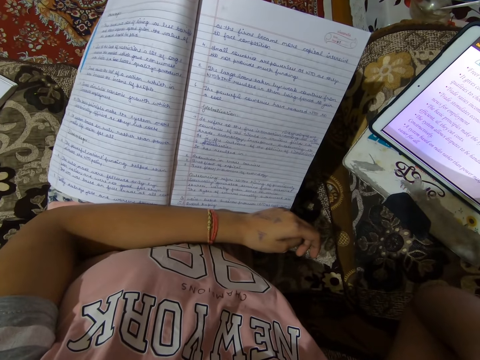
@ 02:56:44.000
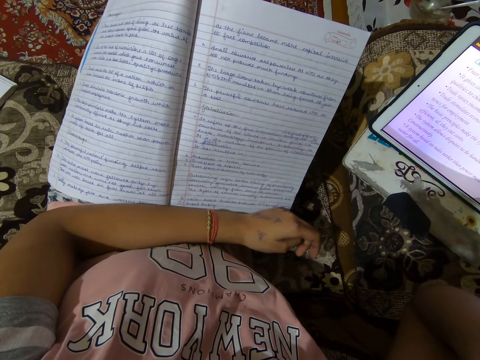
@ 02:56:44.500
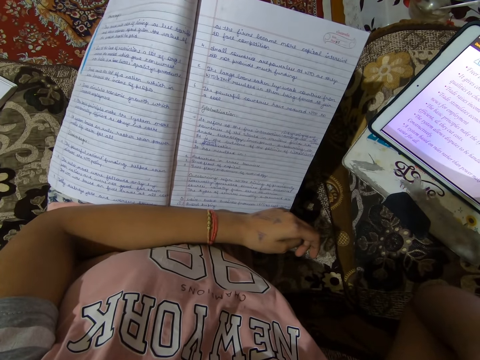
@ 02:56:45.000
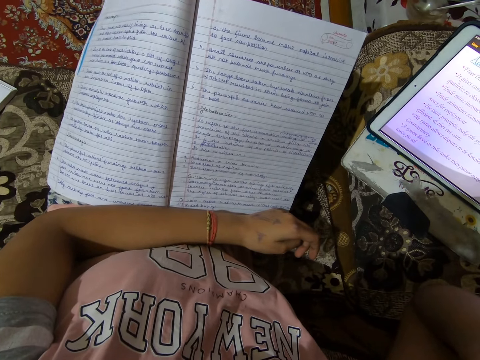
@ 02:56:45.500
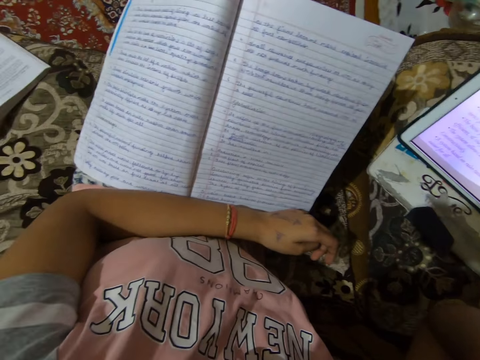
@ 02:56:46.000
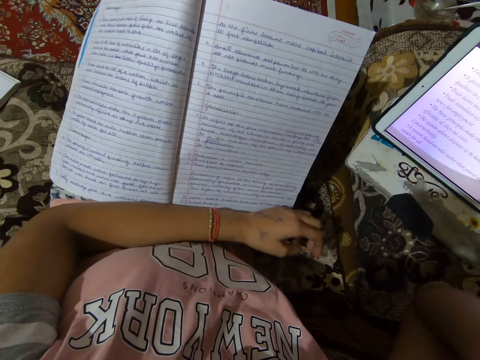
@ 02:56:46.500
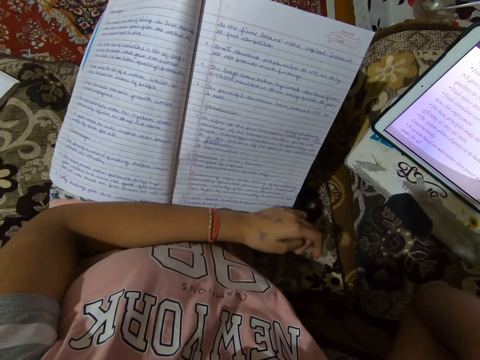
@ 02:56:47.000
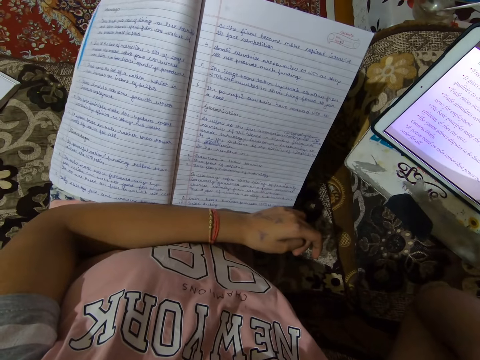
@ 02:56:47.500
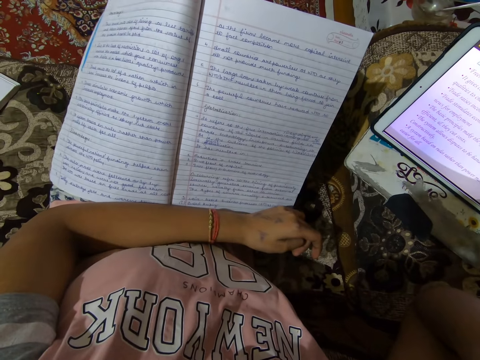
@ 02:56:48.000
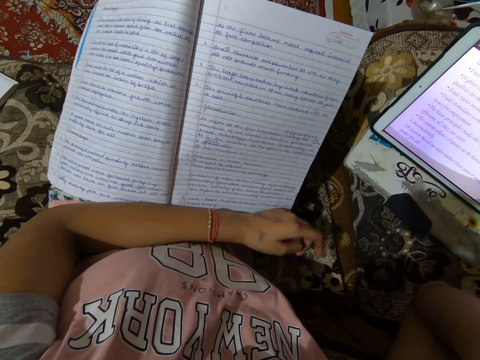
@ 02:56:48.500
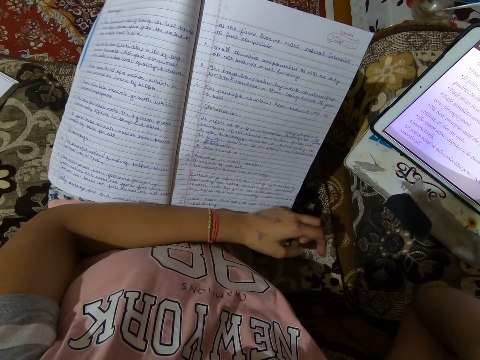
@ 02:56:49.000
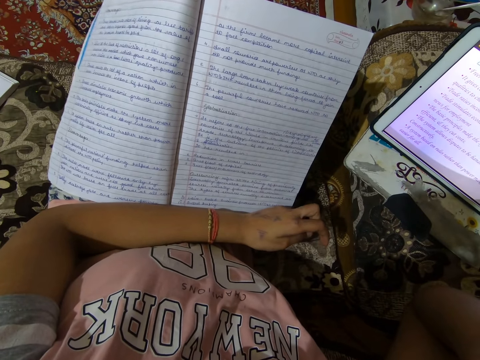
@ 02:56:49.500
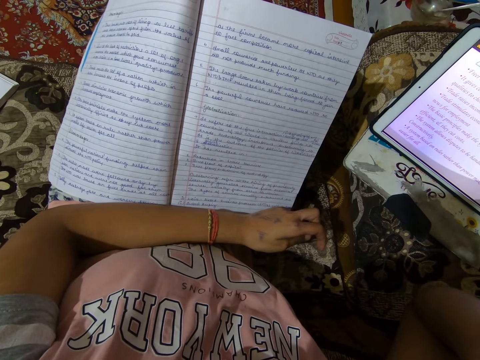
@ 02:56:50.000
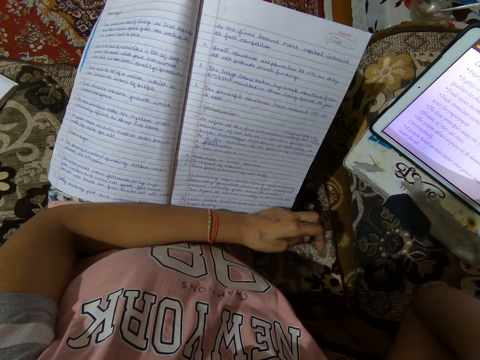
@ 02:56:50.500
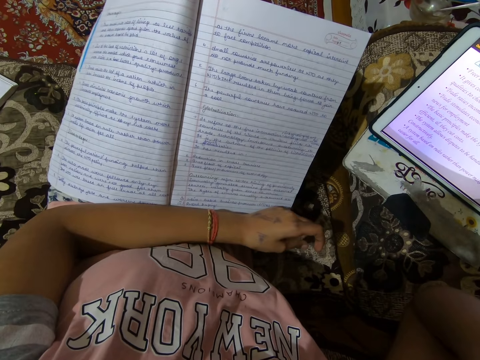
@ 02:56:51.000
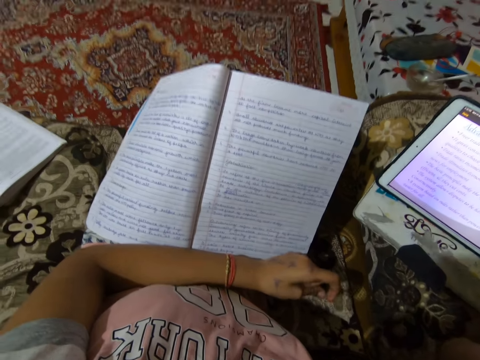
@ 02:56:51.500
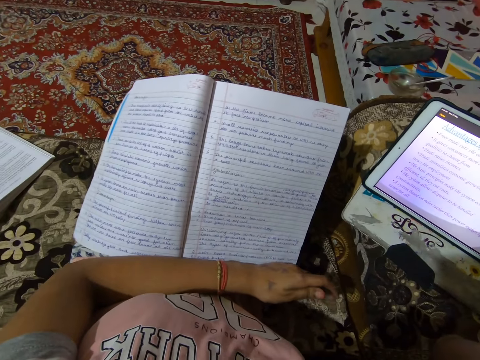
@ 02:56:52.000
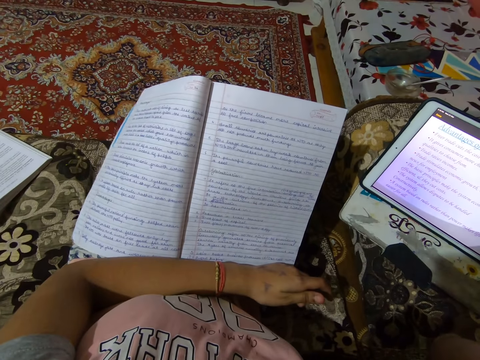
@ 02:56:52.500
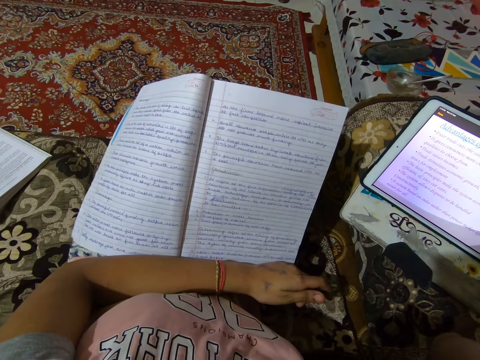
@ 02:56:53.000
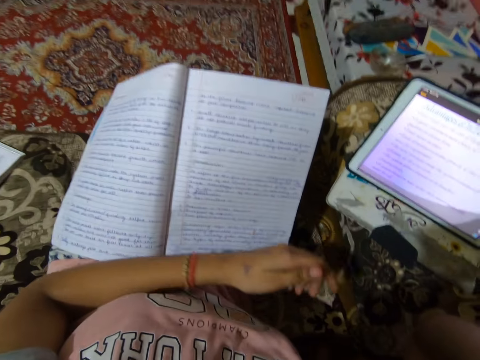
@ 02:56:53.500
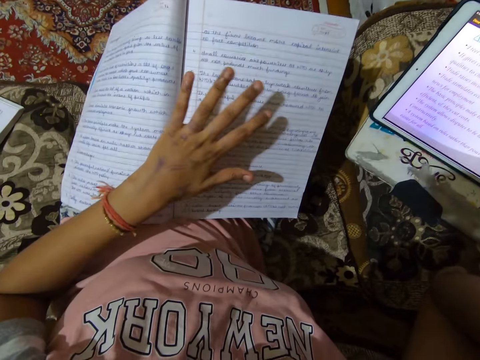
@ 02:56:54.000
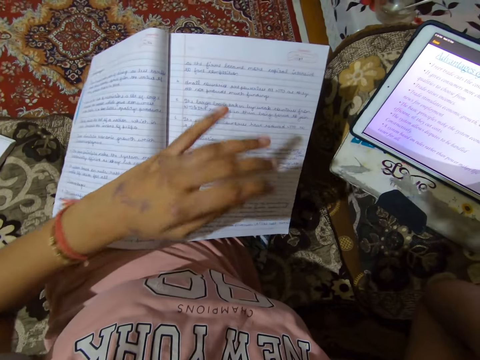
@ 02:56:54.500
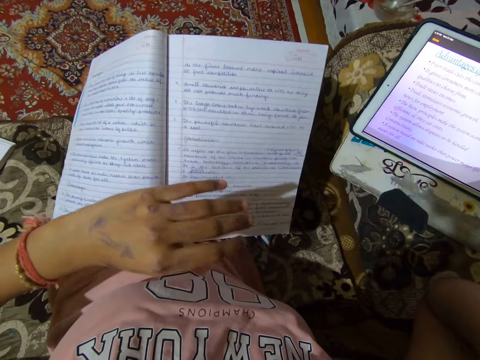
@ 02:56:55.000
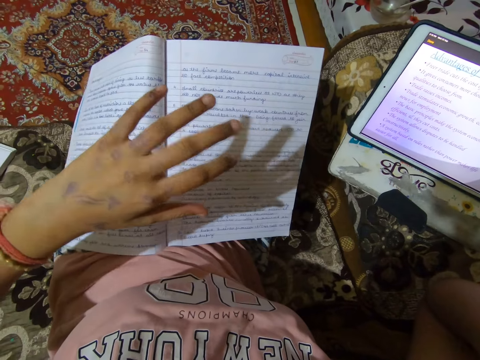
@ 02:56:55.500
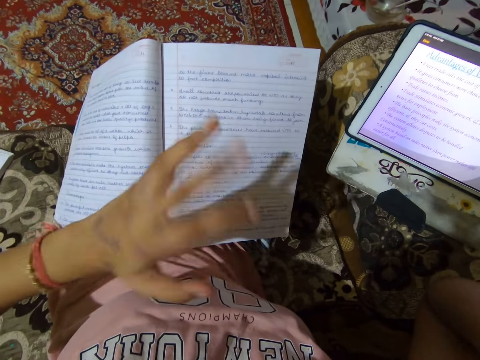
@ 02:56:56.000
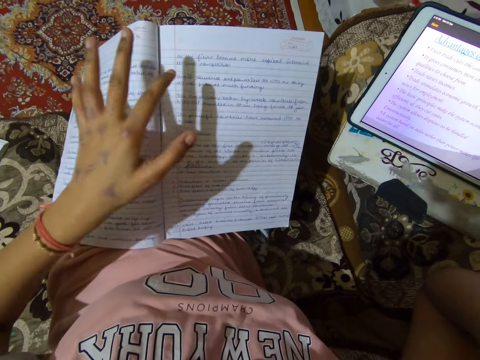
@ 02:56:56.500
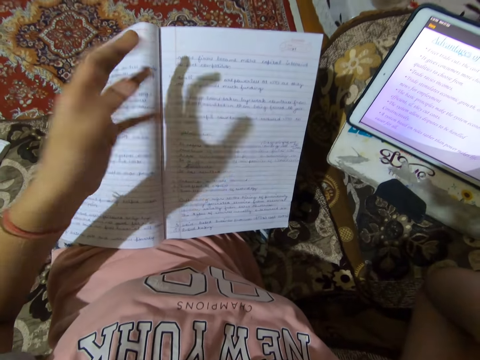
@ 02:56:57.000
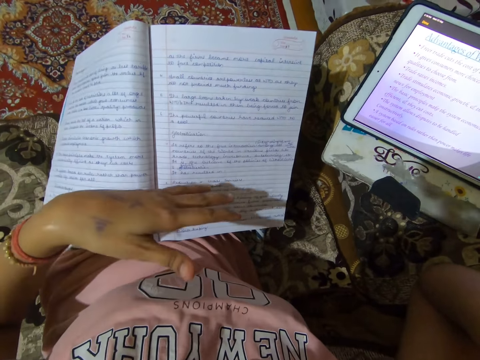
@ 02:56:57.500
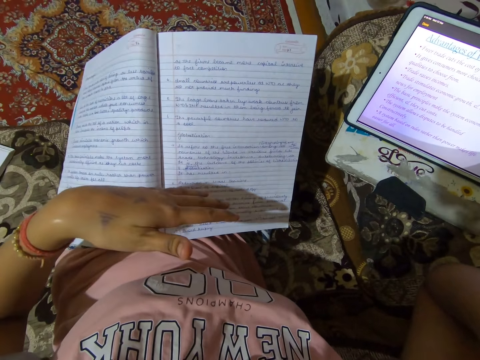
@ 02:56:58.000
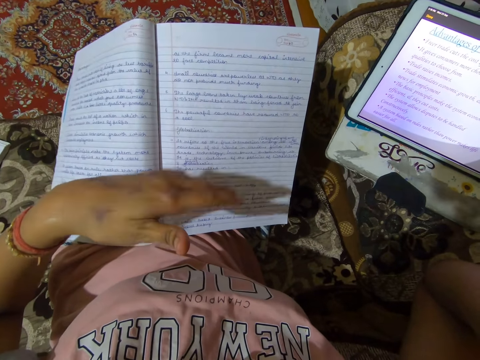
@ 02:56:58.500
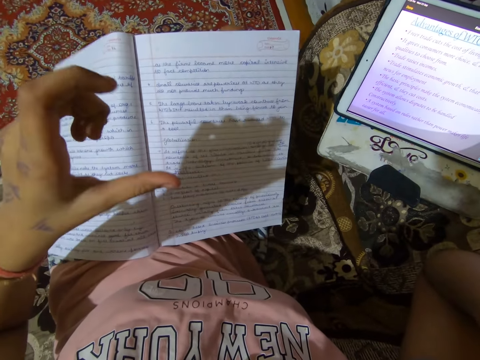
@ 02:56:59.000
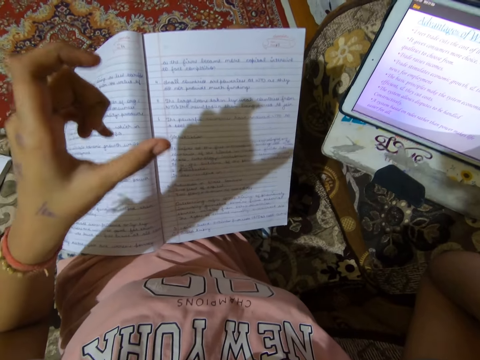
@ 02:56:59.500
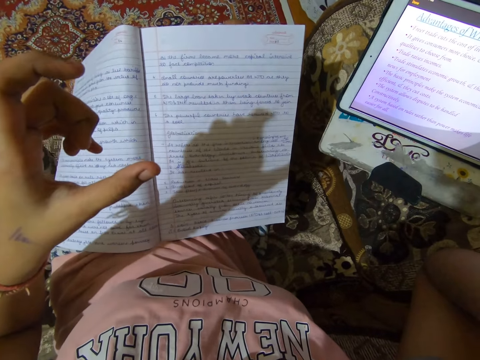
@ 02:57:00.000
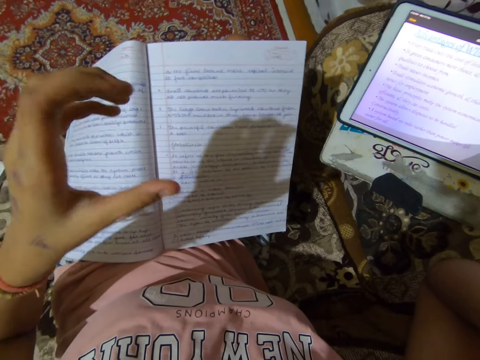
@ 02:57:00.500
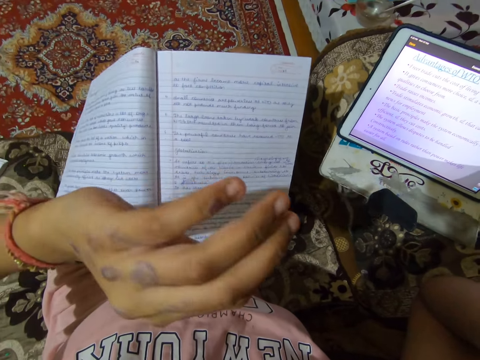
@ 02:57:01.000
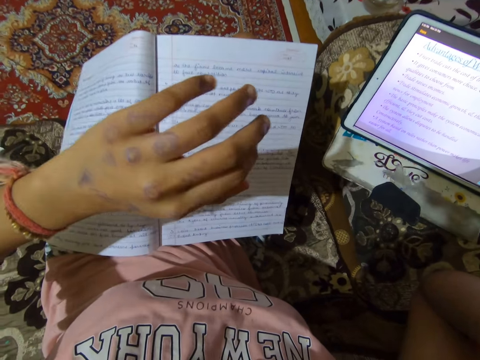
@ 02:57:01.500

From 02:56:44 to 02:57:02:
The camera wearer fidgets her fingers. She reads the book. She puts her hand on the book, pulls her hand off the book, and gestures her hand.

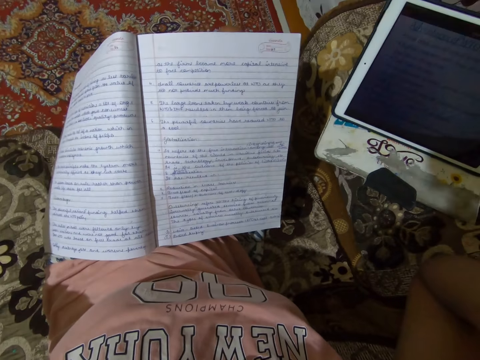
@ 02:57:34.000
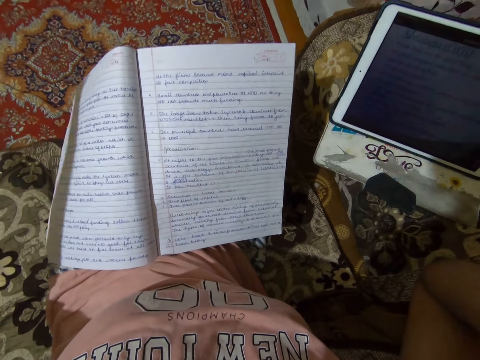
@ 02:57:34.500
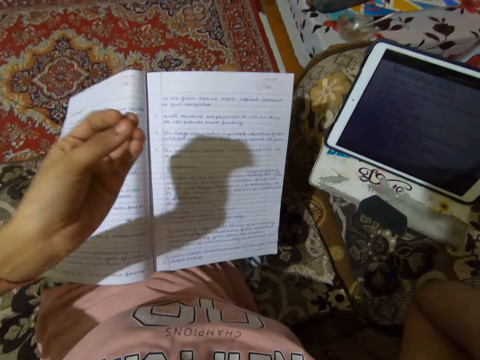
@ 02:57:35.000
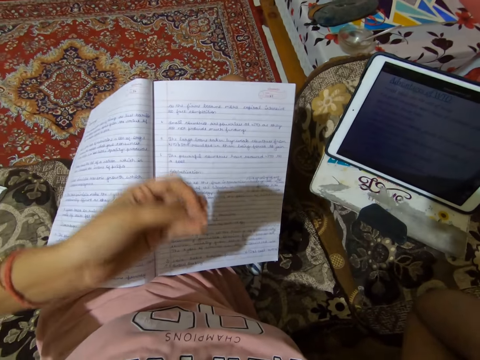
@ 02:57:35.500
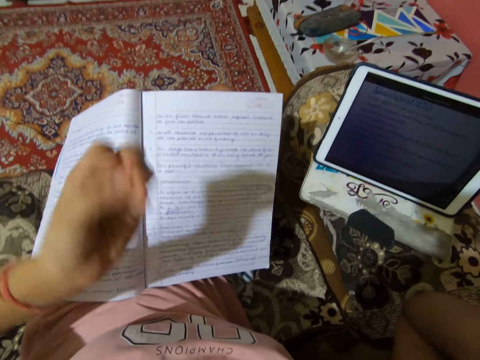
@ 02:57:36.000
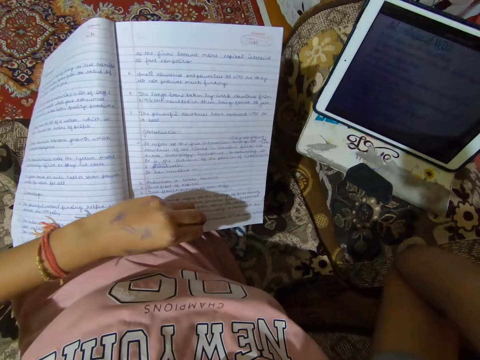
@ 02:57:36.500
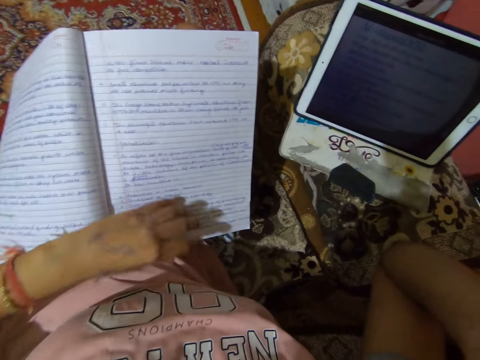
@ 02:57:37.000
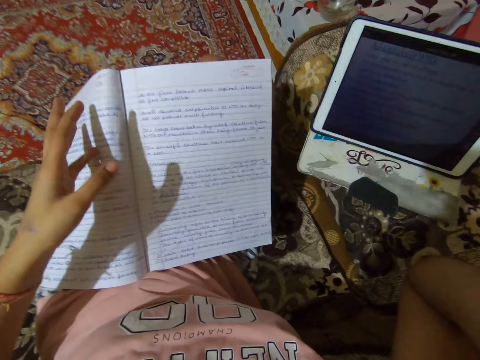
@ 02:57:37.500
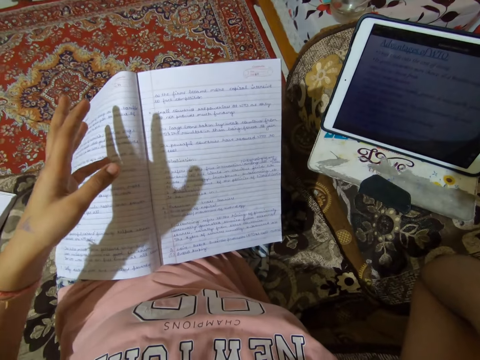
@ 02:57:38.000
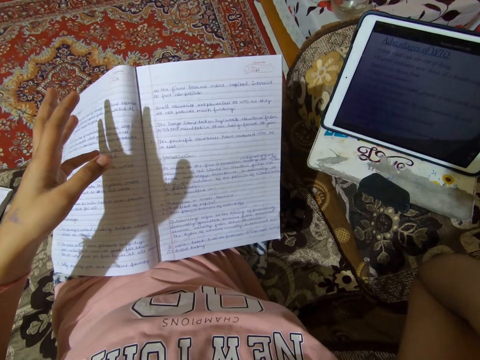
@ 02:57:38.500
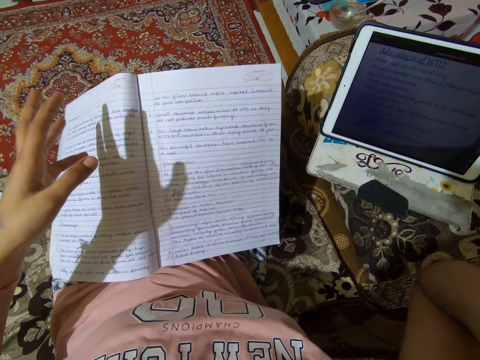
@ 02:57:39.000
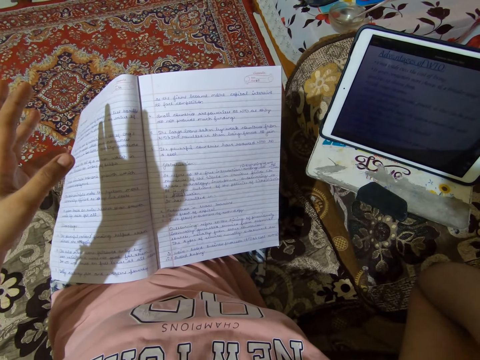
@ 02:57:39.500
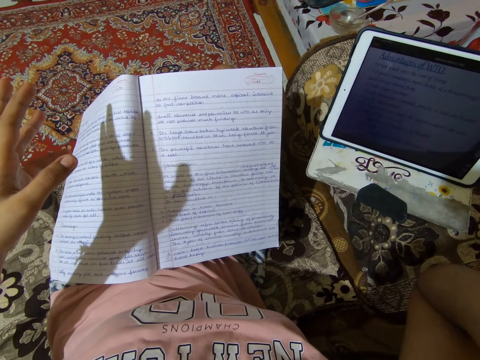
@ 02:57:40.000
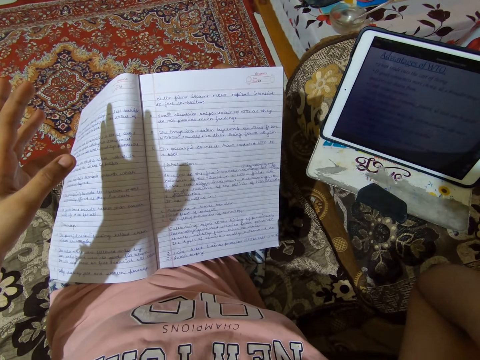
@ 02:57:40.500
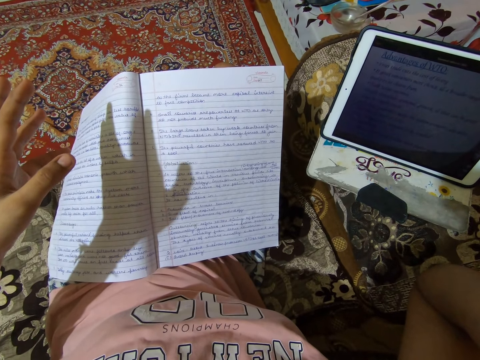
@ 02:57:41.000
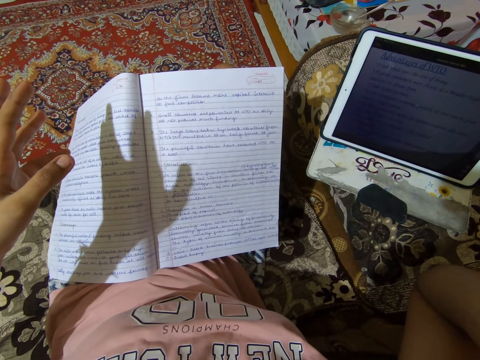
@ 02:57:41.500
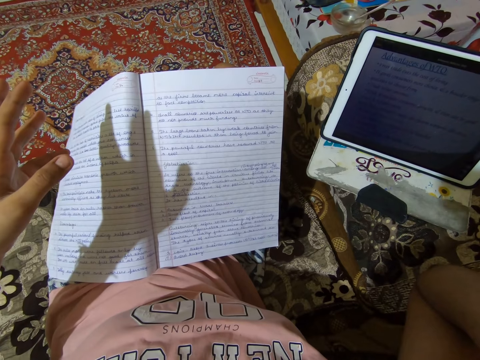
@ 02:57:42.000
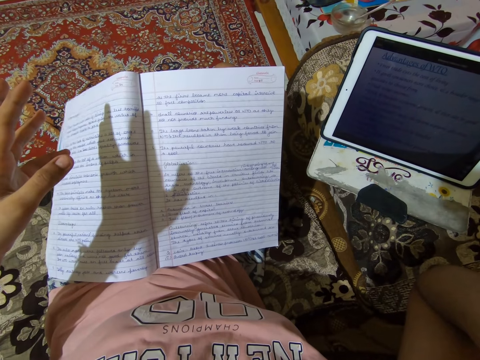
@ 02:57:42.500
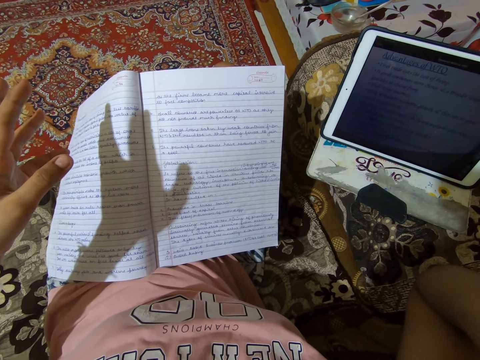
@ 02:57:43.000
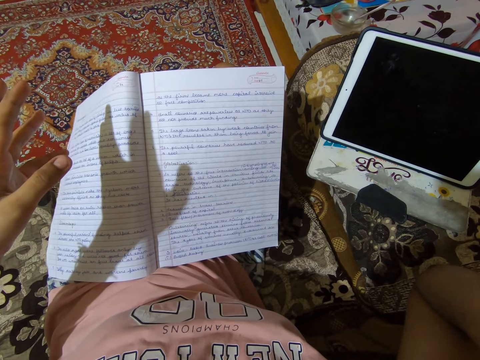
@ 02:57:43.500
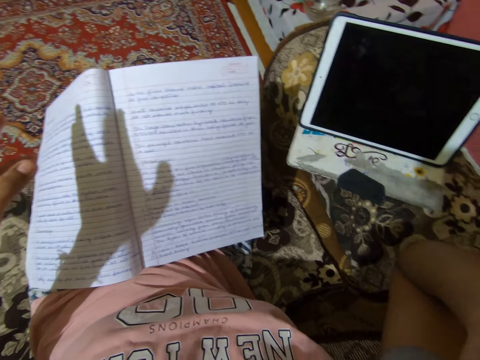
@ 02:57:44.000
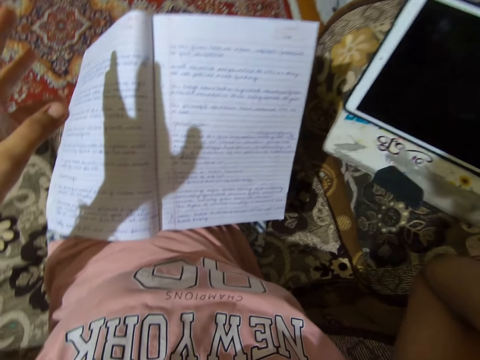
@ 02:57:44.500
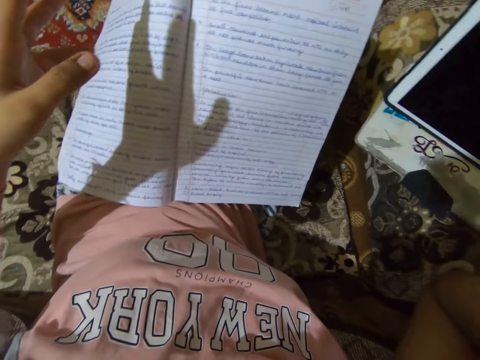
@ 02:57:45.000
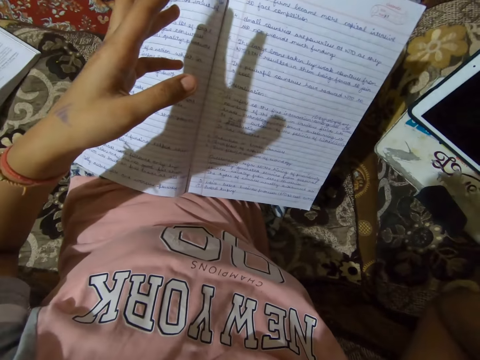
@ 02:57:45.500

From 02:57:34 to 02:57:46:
The camera wearer gestures her hand. She reads the book.
